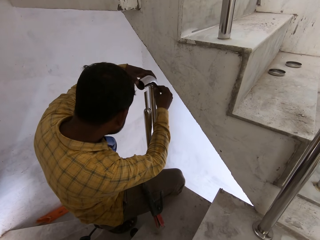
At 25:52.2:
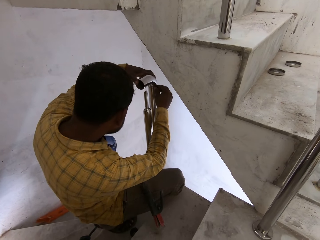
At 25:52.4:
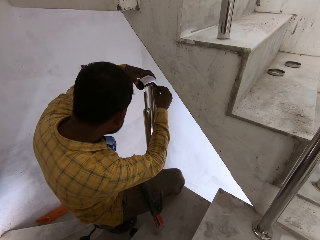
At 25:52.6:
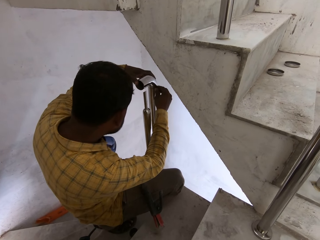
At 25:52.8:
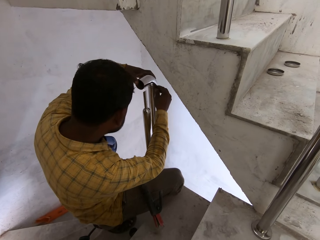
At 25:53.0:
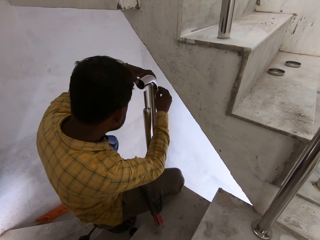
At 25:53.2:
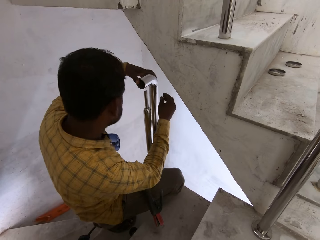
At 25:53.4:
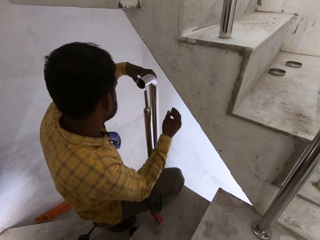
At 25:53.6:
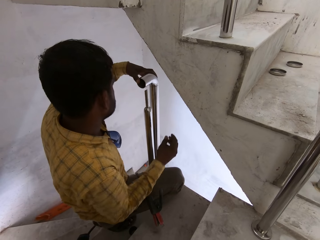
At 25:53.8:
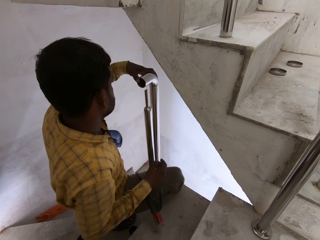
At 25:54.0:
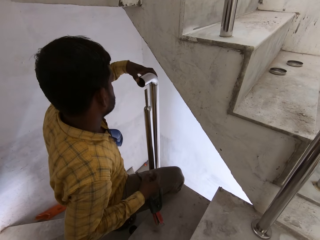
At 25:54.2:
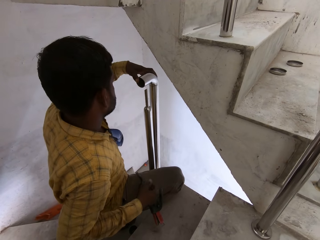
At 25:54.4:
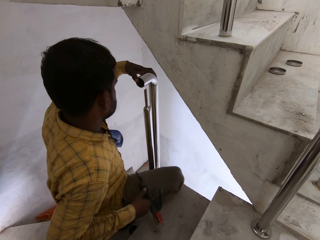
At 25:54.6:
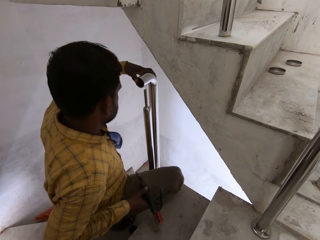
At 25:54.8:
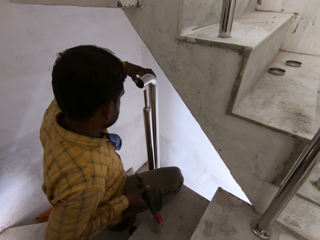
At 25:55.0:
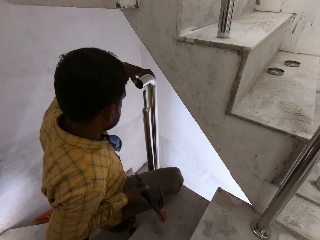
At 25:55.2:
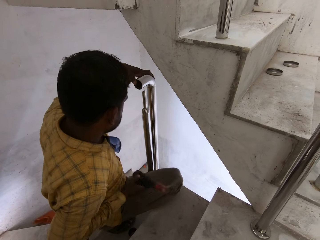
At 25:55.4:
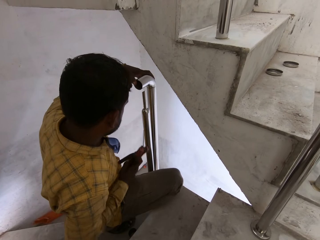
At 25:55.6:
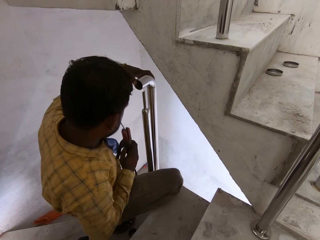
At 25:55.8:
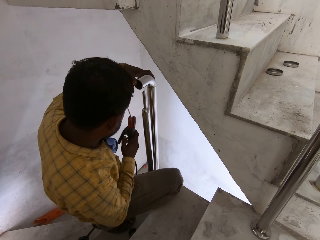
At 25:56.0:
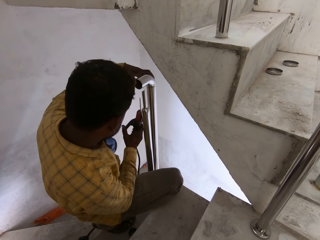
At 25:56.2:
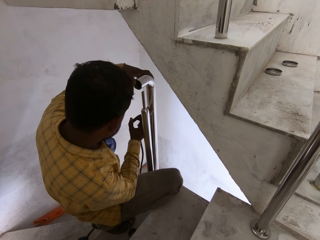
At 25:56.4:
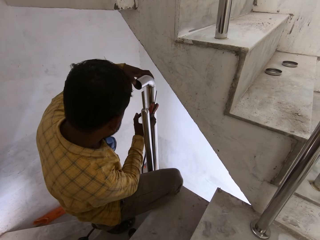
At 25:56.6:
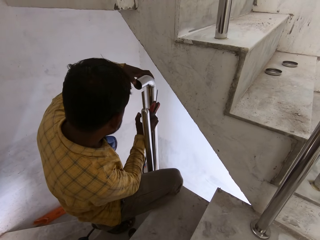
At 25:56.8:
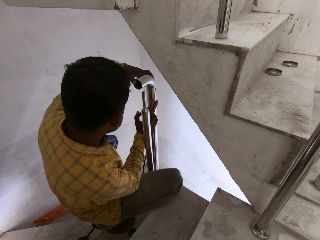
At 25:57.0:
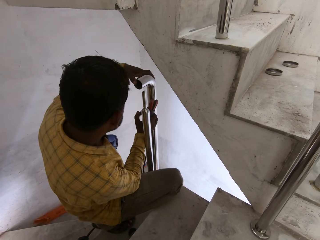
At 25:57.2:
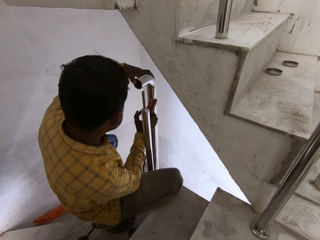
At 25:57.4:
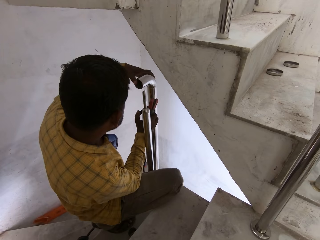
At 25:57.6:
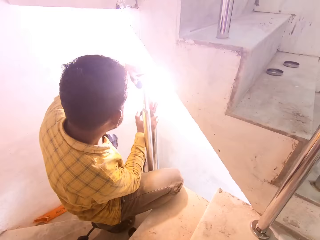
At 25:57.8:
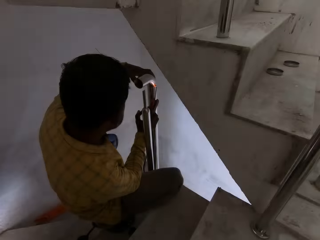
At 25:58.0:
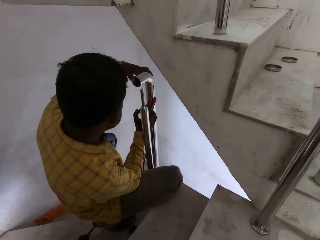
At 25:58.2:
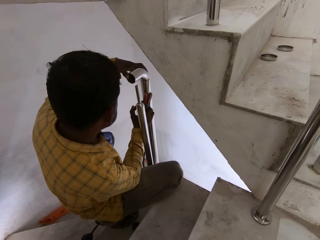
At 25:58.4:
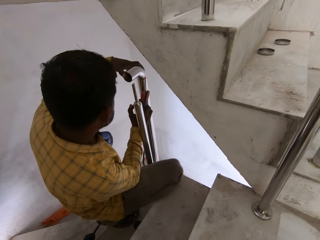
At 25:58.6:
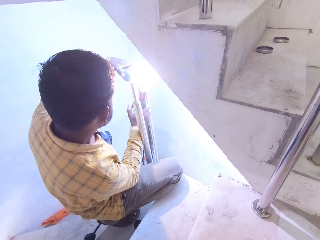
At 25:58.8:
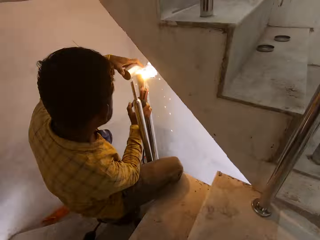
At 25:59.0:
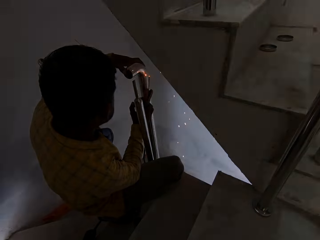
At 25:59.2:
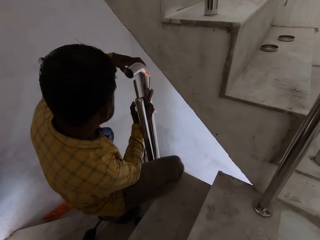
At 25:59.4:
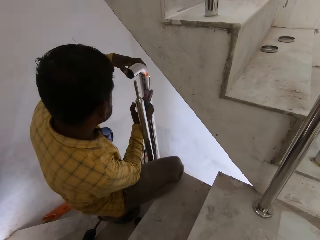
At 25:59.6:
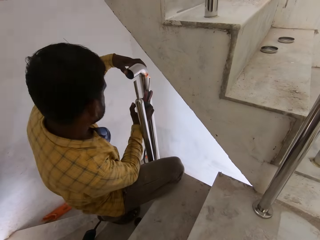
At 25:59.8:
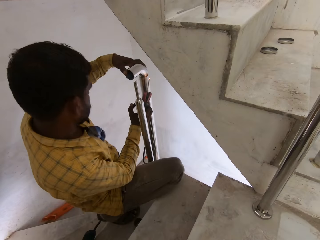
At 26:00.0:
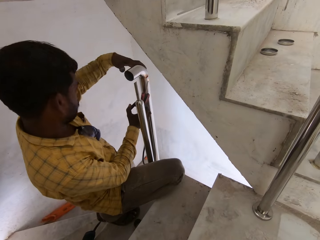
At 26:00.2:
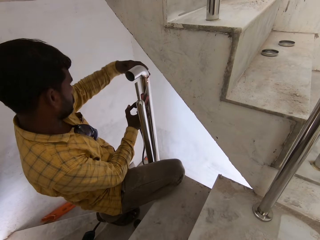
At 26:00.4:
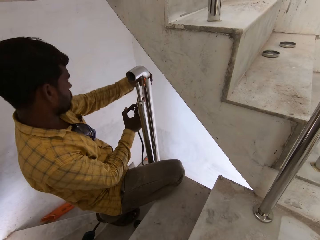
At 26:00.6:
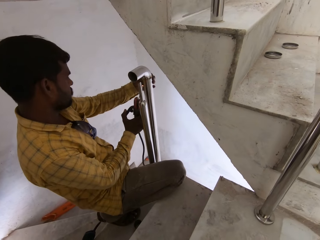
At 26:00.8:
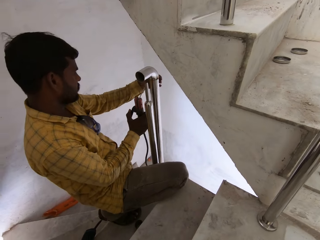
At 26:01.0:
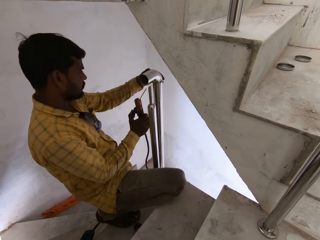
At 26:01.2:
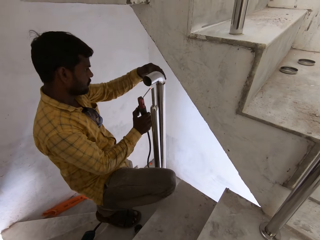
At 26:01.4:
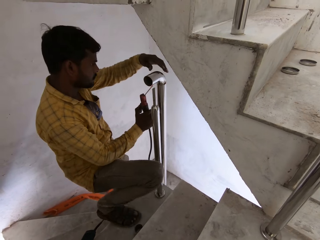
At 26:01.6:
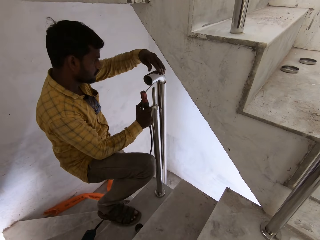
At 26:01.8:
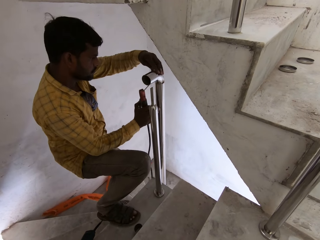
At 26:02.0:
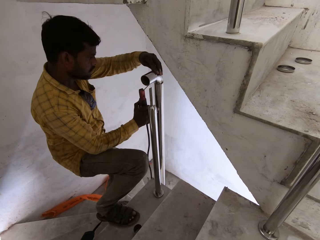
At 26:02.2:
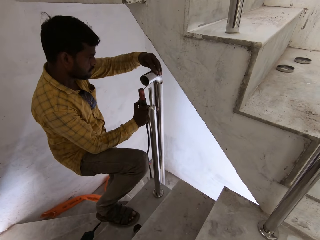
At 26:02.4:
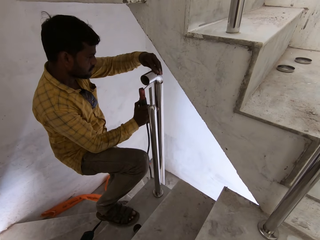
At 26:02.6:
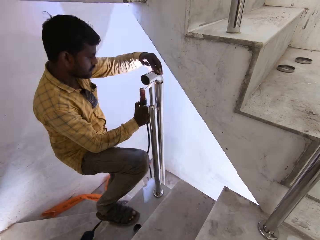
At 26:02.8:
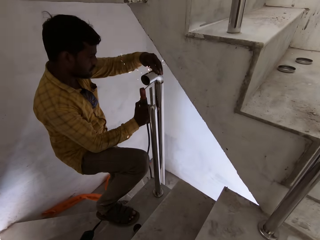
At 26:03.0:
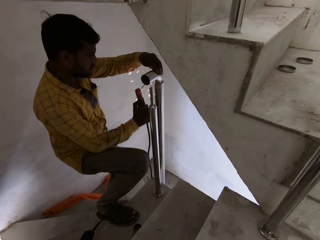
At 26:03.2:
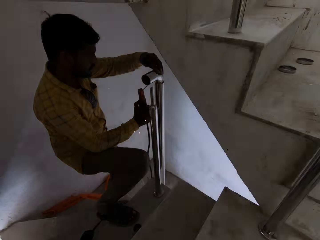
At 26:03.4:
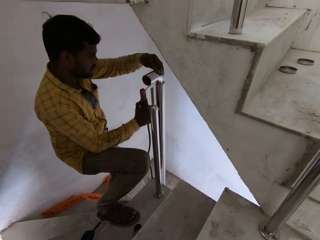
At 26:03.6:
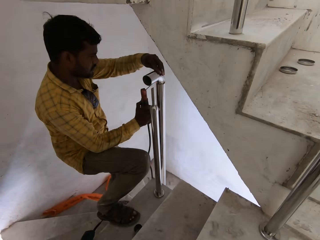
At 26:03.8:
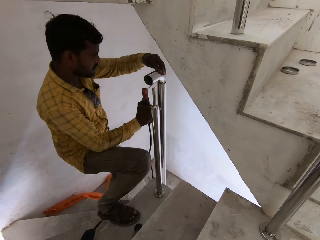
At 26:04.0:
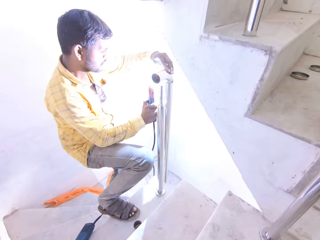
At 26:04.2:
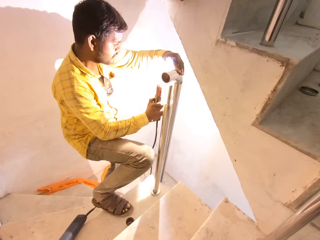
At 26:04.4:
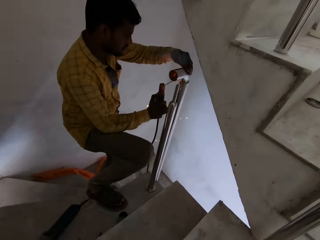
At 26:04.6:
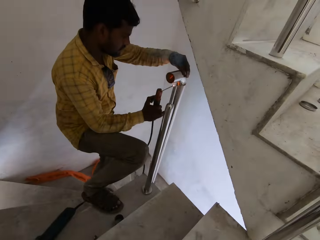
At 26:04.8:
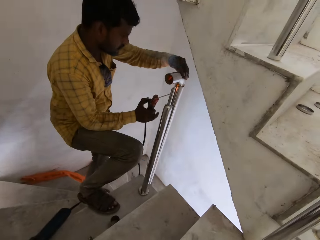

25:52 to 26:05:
The man picks the electrode holder of the welding machine from the tread of the flight of stairs with his right hand. The man welds the elbow fitting in his left hand to the newel with the electrode holder of the welding machine in his right hand. The man welds it again.

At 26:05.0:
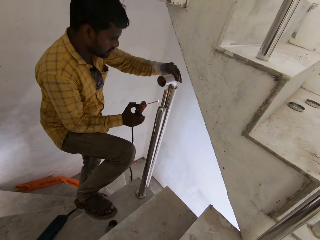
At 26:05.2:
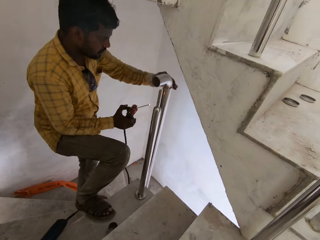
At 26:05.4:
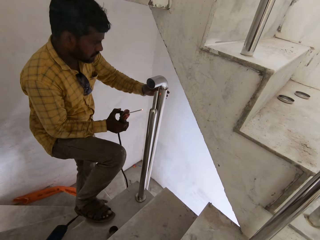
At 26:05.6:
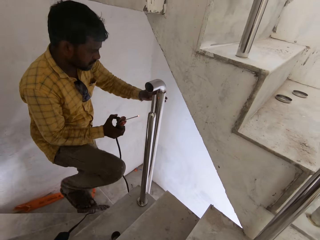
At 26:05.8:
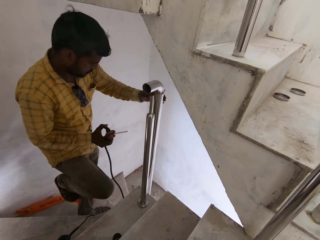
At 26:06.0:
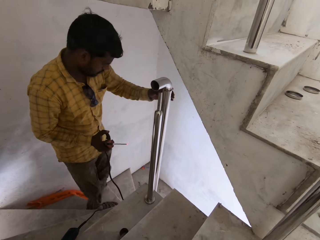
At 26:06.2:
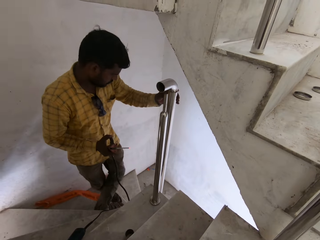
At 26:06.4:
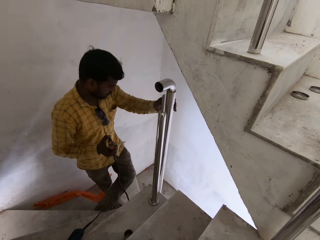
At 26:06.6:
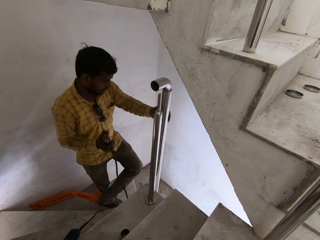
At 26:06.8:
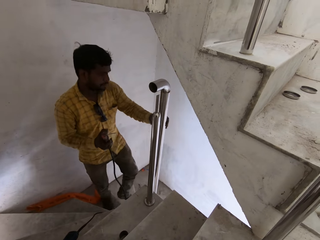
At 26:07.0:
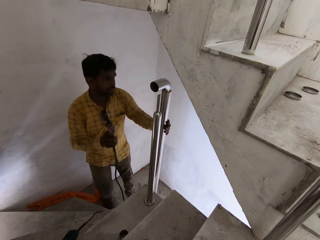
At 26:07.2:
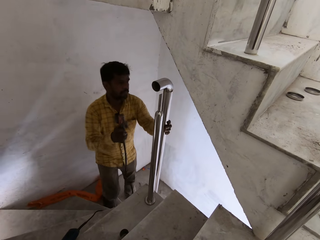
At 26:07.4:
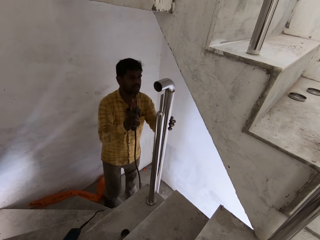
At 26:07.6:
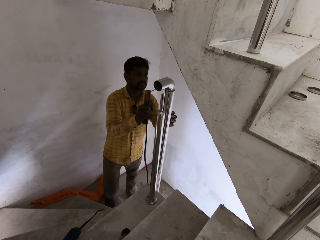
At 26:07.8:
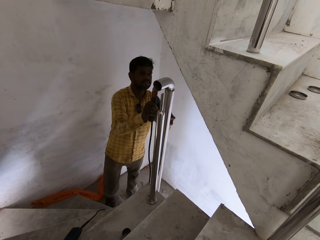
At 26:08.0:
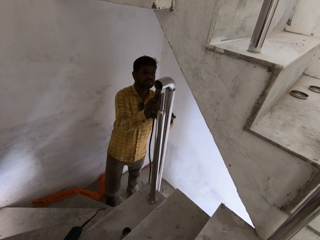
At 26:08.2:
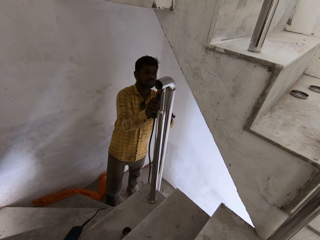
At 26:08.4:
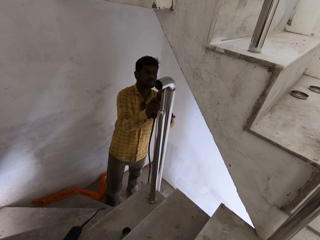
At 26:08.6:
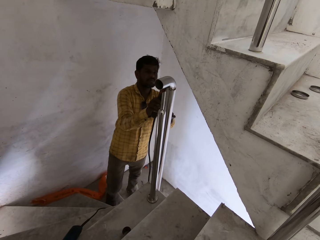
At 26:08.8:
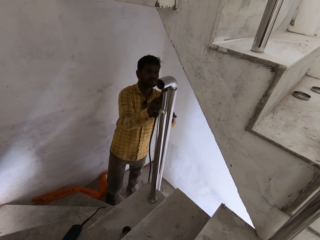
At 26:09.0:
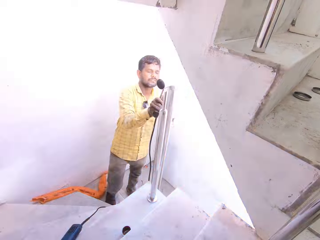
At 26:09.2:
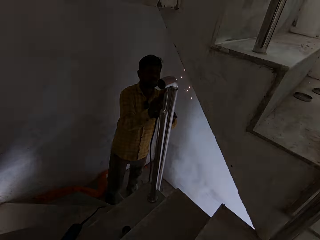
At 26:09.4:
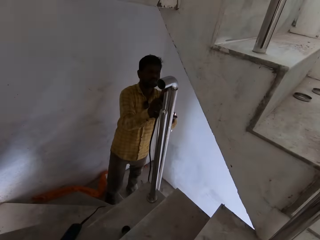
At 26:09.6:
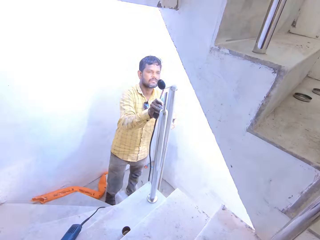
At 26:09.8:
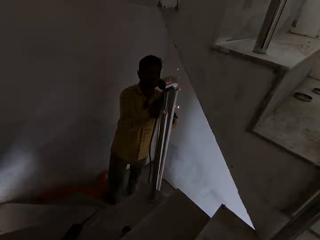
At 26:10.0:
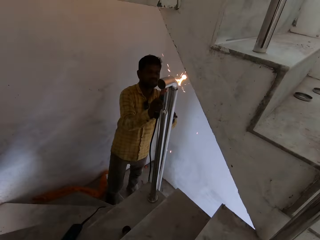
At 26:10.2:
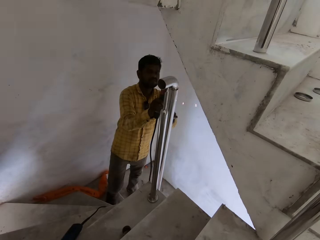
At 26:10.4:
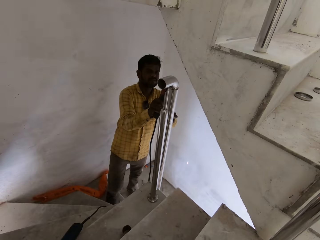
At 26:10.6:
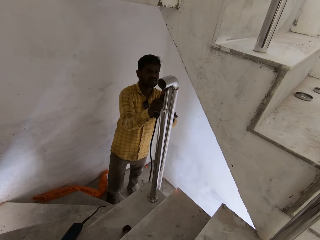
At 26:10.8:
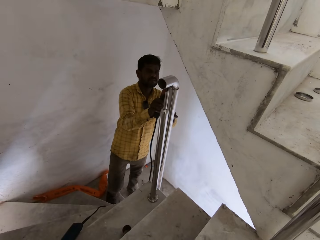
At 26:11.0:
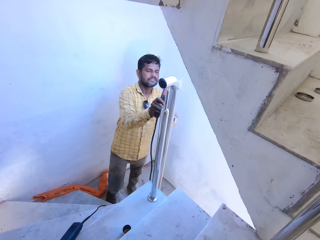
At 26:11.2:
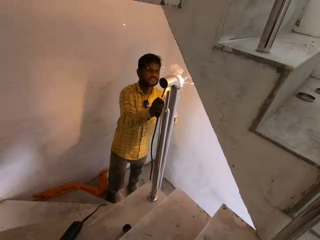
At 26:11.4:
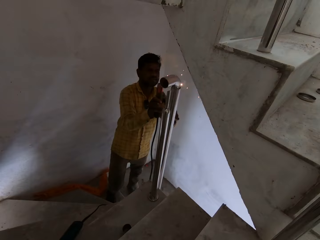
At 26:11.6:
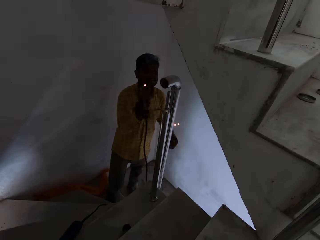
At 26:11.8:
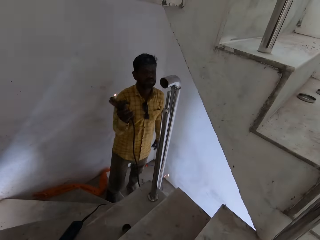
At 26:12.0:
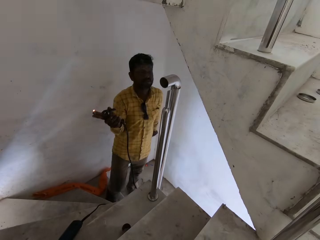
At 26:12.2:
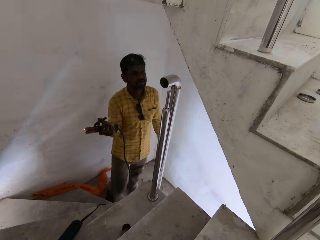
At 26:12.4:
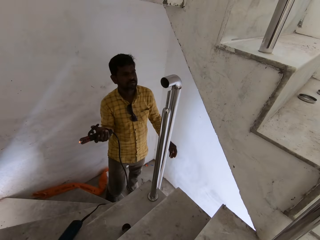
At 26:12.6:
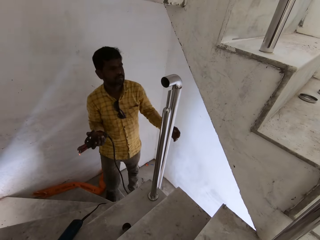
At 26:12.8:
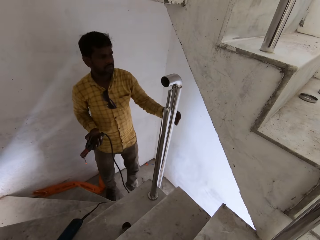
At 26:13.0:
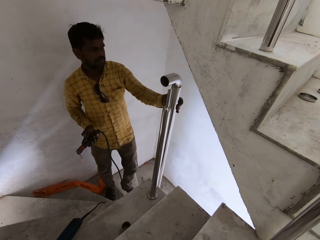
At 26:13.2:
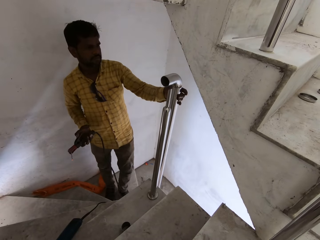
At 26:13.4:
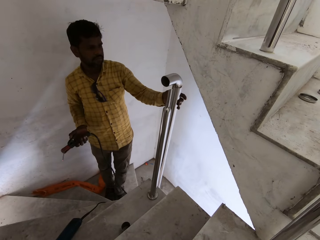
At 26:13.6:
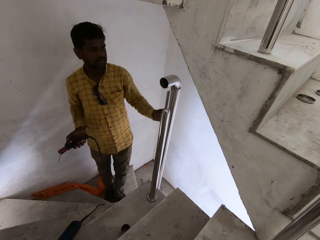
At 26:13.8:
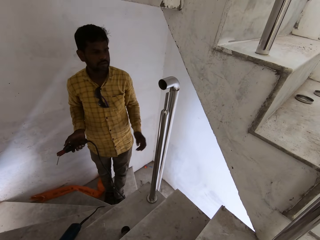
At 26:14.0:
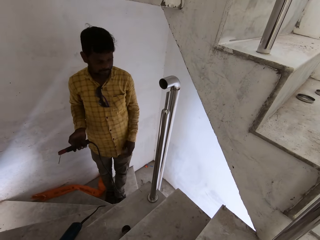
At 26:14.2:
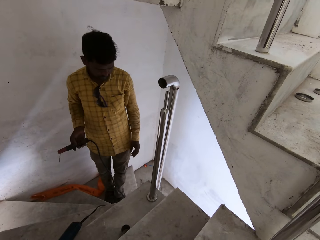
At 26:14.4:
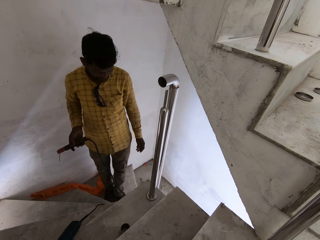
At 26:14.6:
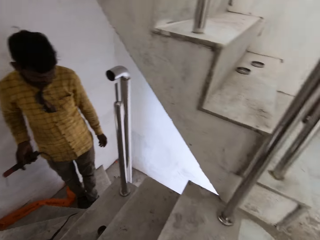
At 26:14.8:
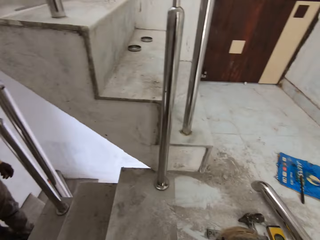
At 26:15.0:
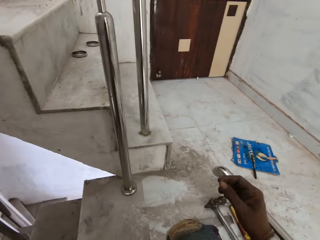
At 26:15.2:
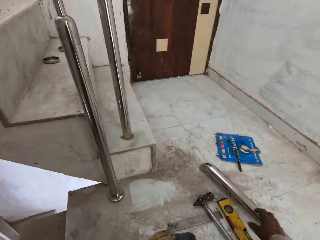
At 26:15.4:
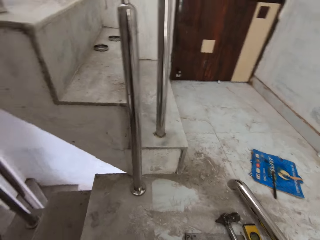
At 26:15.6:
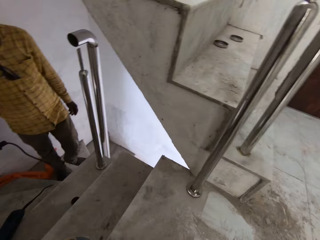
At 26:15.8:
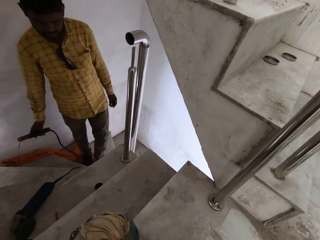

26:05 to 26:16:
The man steps on a tread on the flight of stairs. The man welds the elbow fitting in his left hand to the newel with the electrode holder of the welding machine in his right hand. The man touches the newel with his left hand.
